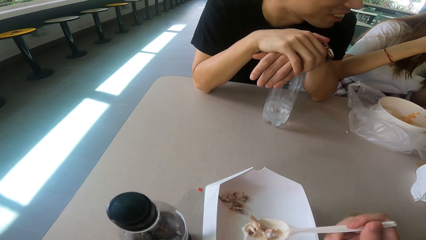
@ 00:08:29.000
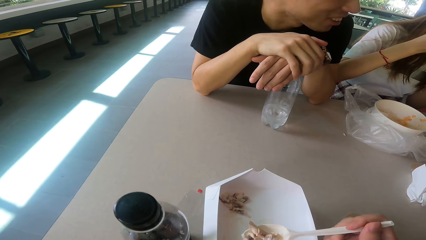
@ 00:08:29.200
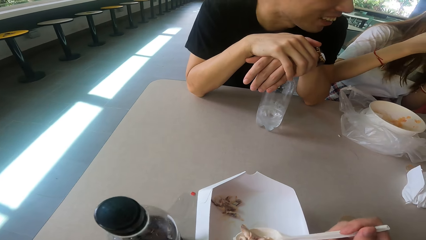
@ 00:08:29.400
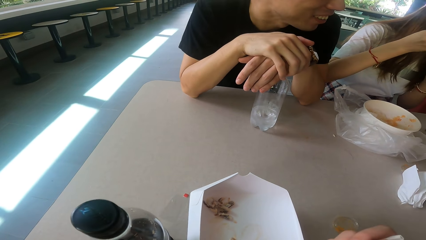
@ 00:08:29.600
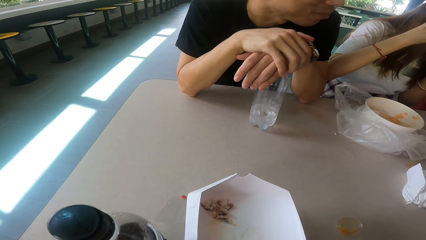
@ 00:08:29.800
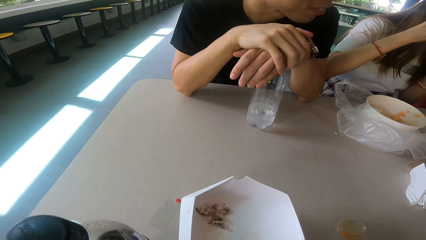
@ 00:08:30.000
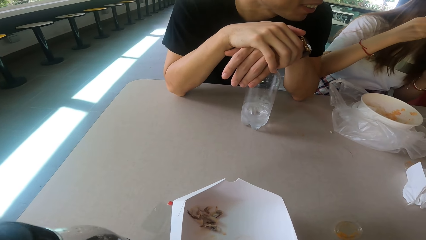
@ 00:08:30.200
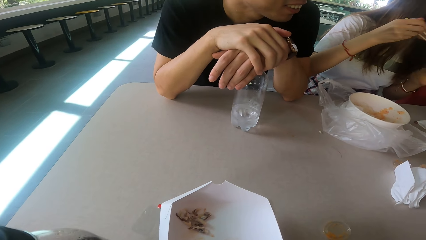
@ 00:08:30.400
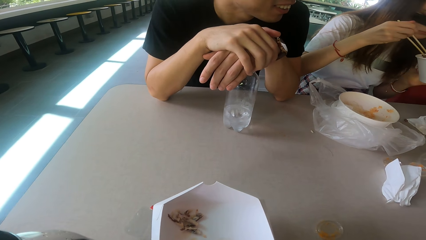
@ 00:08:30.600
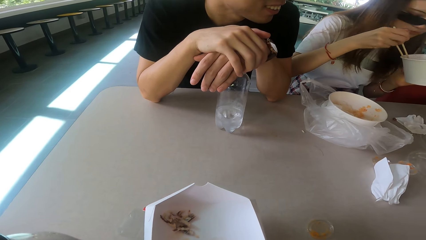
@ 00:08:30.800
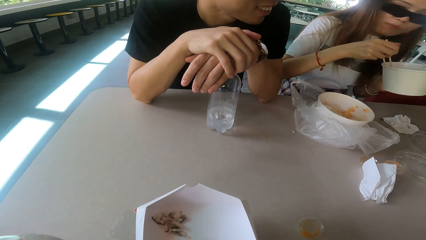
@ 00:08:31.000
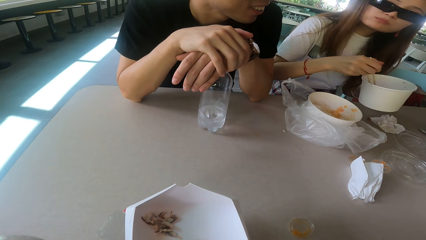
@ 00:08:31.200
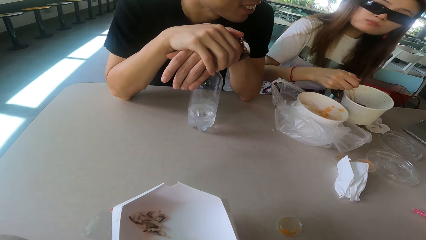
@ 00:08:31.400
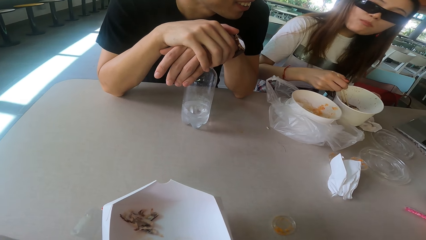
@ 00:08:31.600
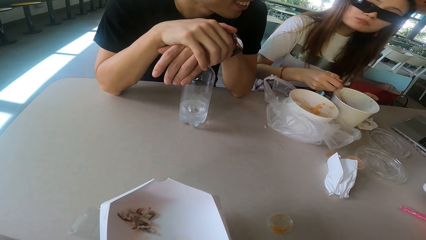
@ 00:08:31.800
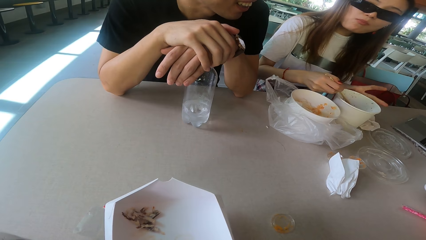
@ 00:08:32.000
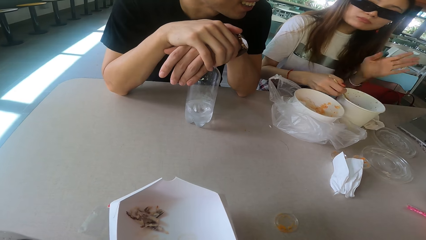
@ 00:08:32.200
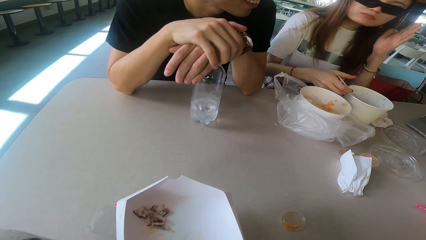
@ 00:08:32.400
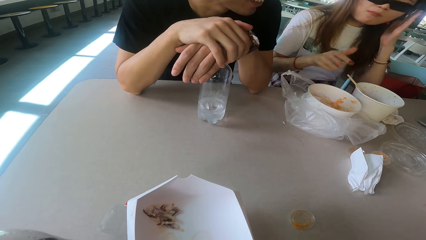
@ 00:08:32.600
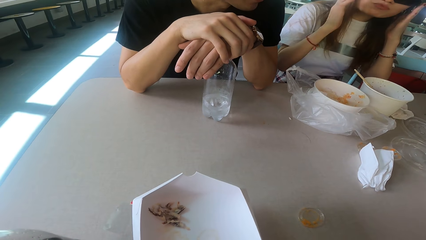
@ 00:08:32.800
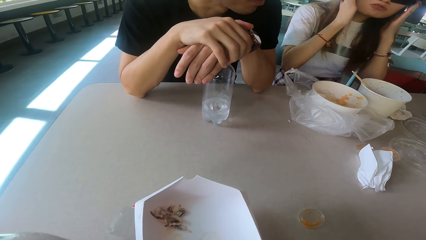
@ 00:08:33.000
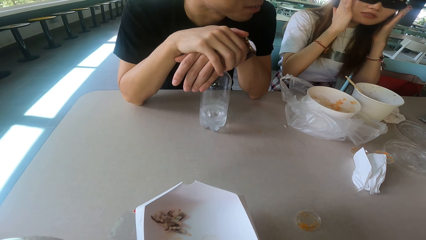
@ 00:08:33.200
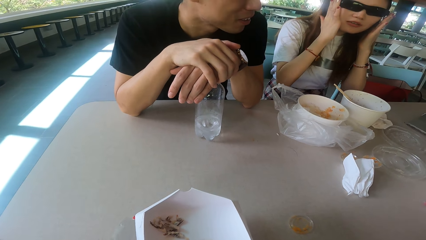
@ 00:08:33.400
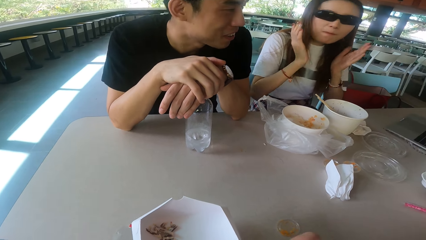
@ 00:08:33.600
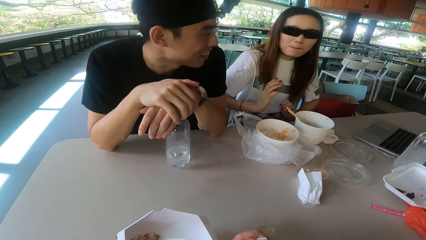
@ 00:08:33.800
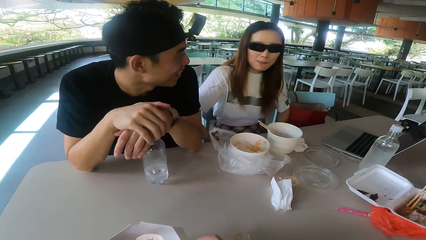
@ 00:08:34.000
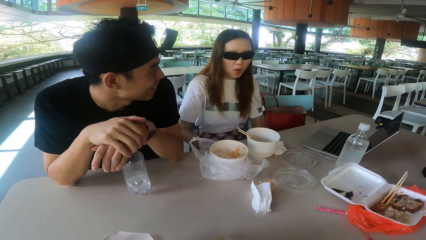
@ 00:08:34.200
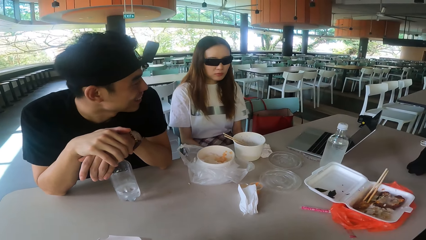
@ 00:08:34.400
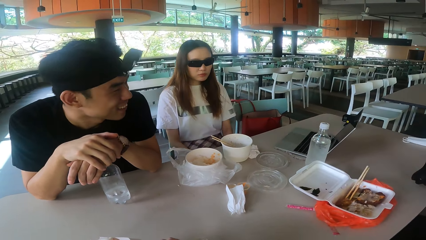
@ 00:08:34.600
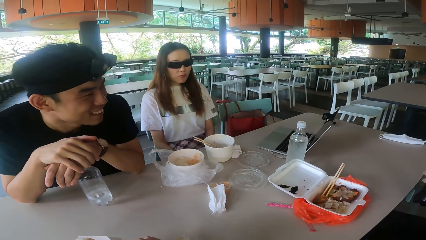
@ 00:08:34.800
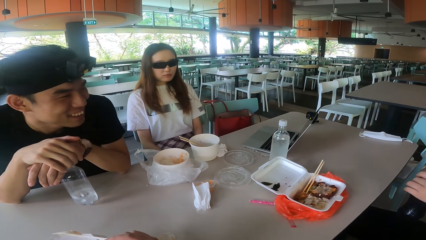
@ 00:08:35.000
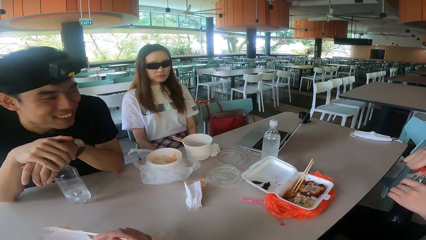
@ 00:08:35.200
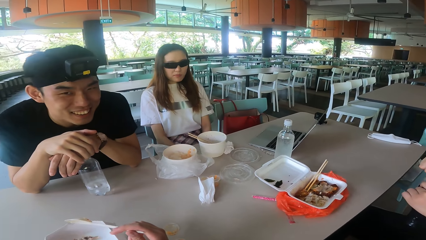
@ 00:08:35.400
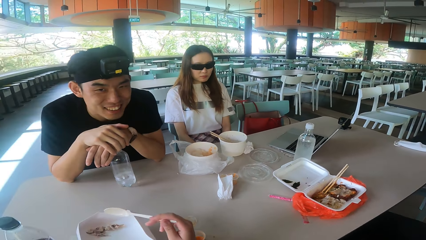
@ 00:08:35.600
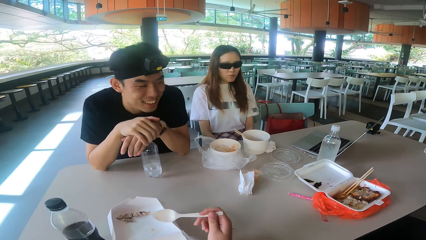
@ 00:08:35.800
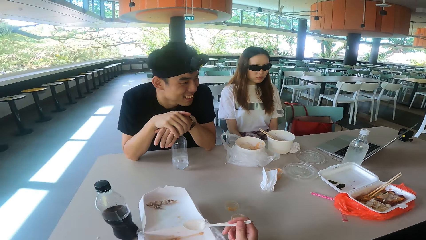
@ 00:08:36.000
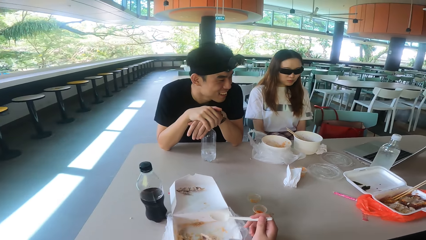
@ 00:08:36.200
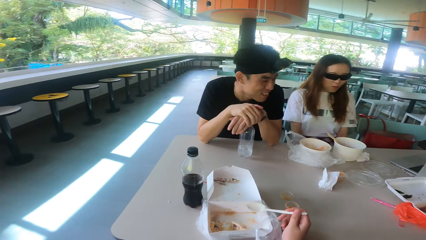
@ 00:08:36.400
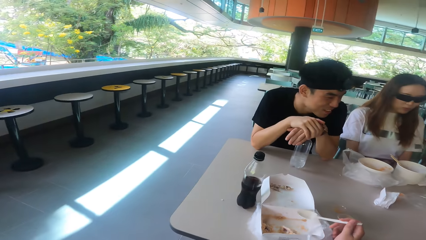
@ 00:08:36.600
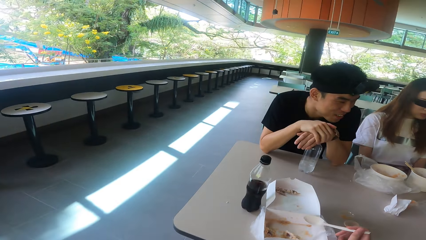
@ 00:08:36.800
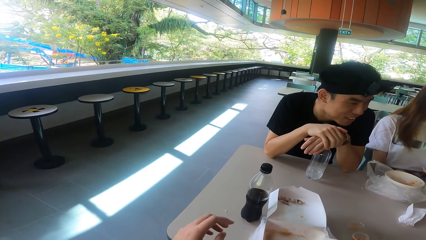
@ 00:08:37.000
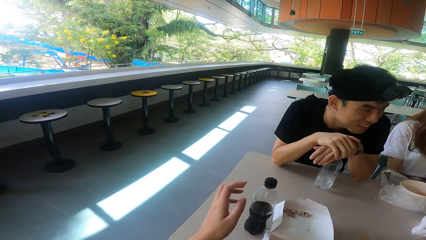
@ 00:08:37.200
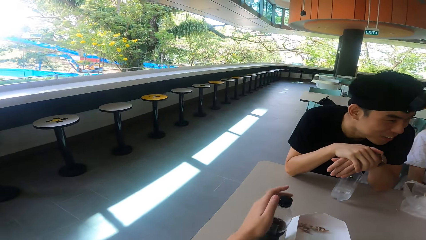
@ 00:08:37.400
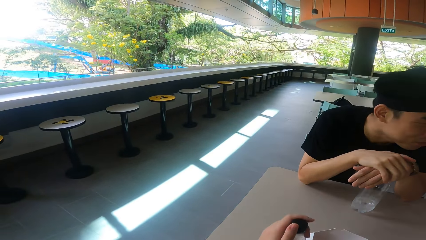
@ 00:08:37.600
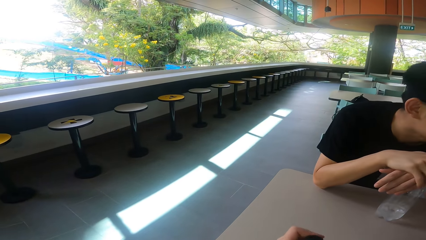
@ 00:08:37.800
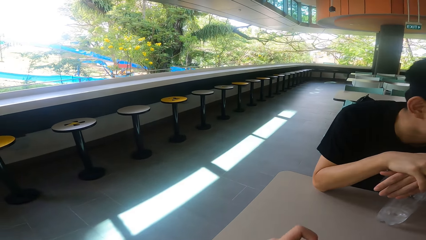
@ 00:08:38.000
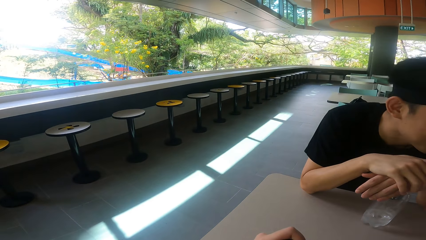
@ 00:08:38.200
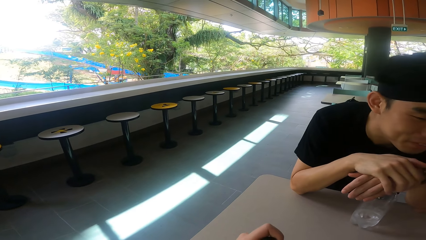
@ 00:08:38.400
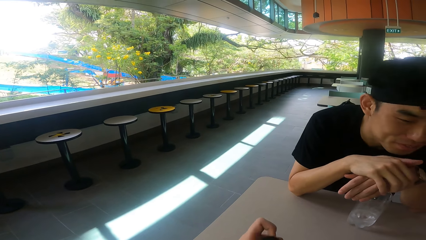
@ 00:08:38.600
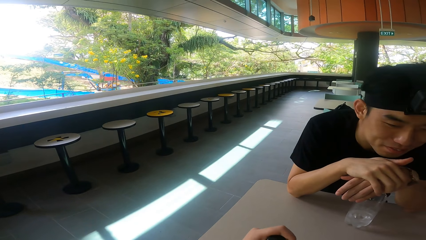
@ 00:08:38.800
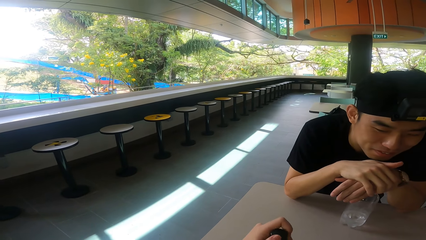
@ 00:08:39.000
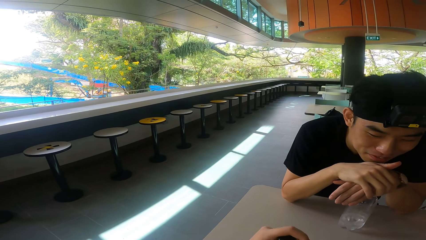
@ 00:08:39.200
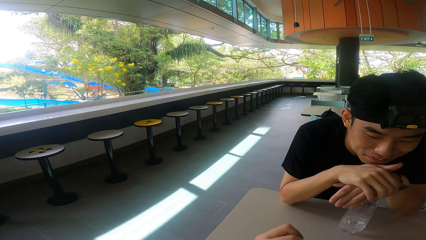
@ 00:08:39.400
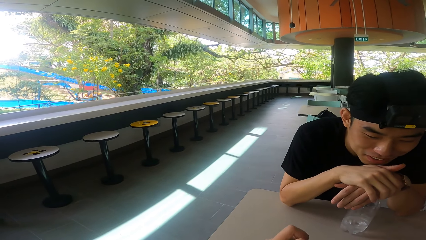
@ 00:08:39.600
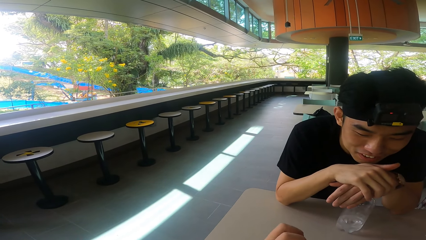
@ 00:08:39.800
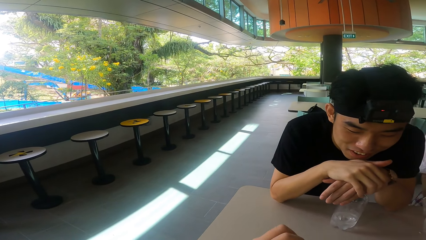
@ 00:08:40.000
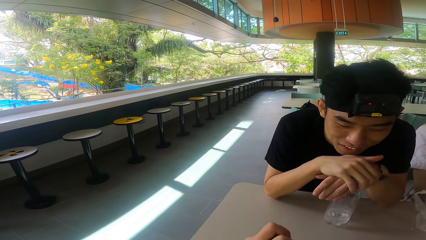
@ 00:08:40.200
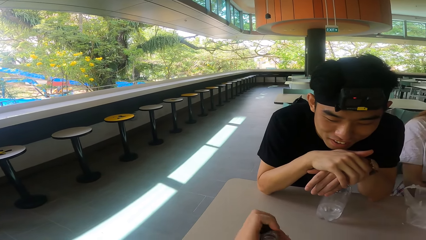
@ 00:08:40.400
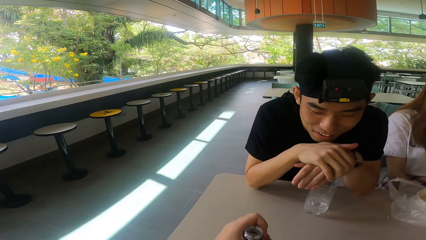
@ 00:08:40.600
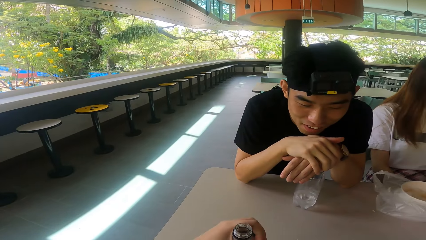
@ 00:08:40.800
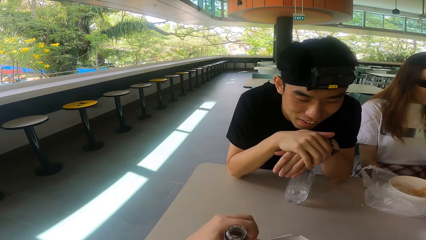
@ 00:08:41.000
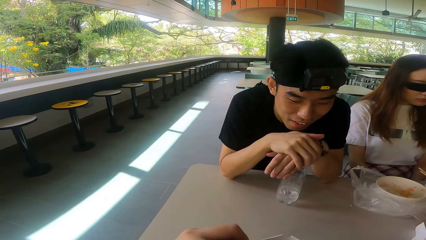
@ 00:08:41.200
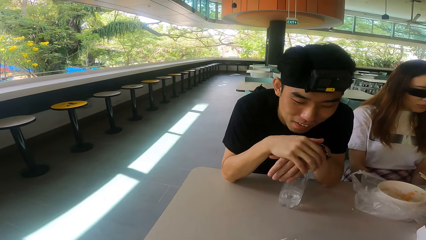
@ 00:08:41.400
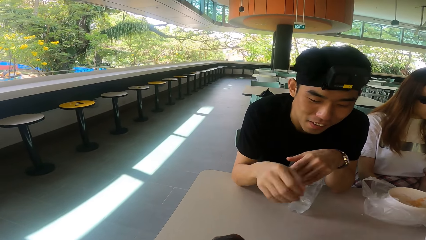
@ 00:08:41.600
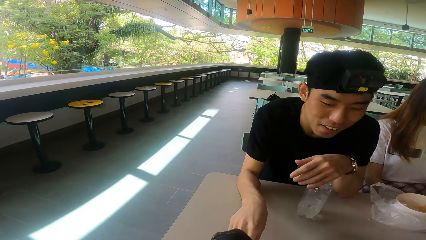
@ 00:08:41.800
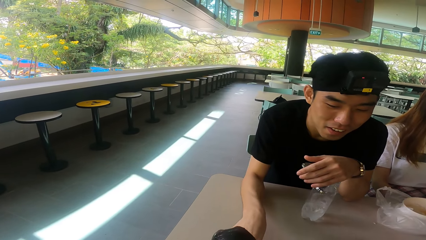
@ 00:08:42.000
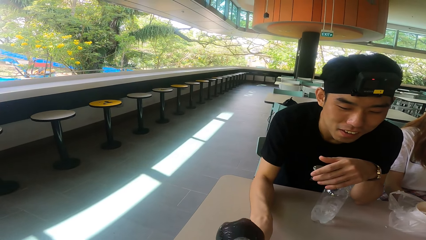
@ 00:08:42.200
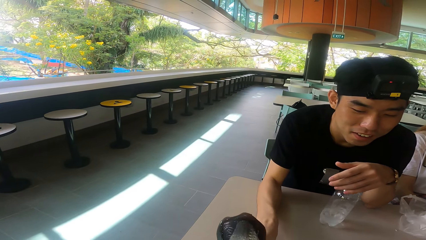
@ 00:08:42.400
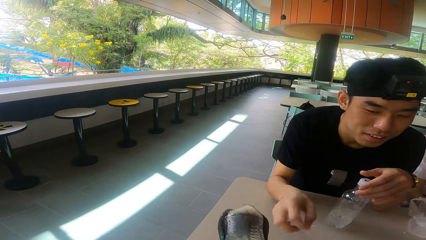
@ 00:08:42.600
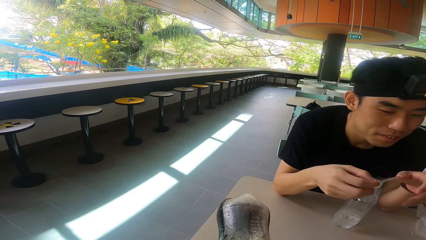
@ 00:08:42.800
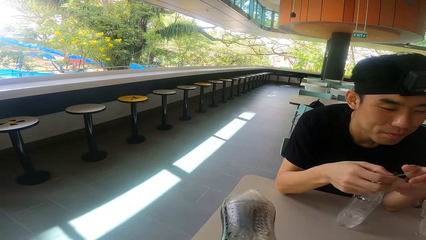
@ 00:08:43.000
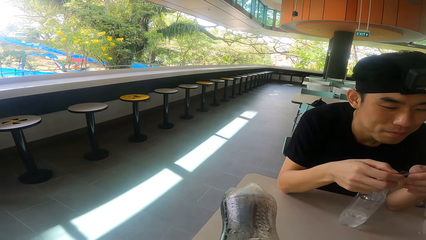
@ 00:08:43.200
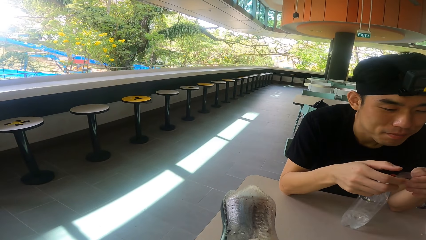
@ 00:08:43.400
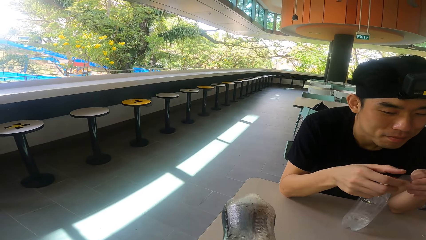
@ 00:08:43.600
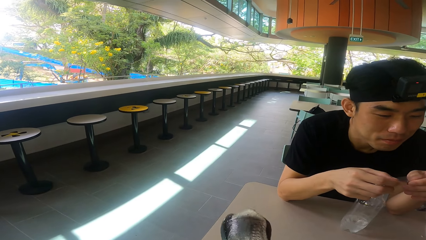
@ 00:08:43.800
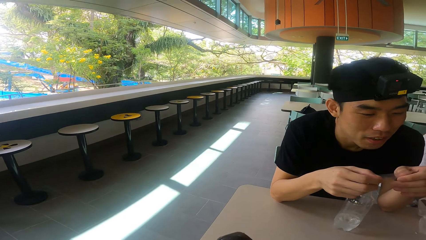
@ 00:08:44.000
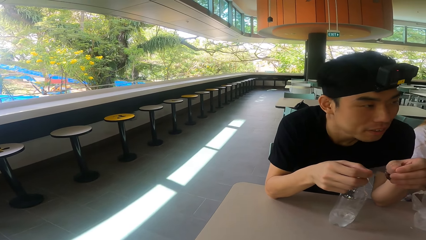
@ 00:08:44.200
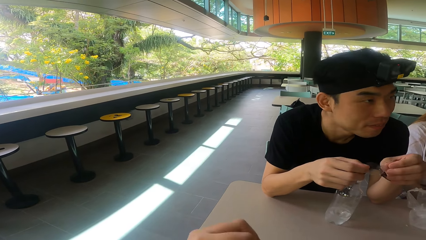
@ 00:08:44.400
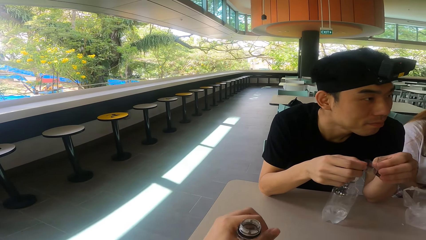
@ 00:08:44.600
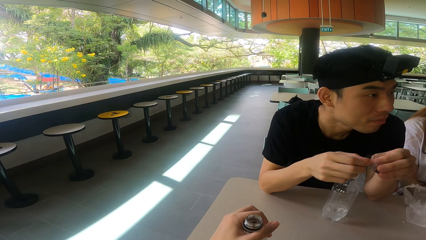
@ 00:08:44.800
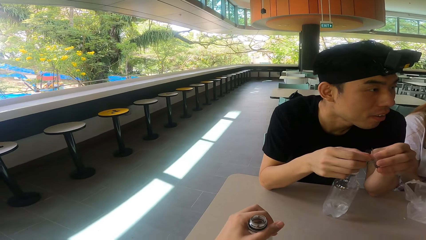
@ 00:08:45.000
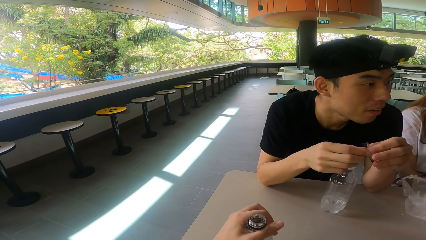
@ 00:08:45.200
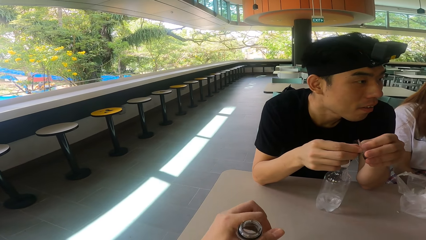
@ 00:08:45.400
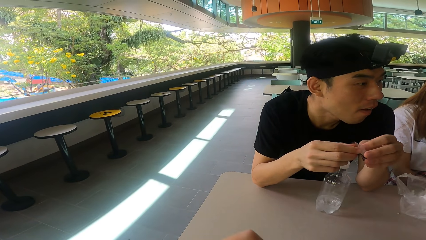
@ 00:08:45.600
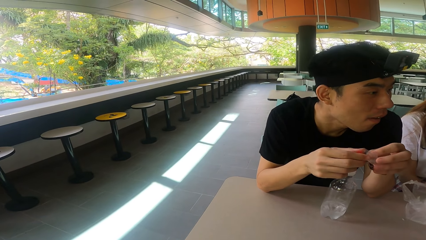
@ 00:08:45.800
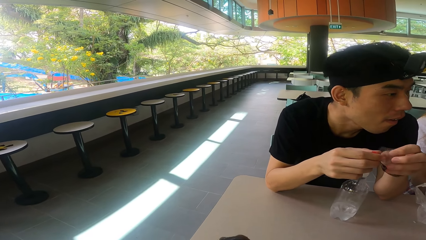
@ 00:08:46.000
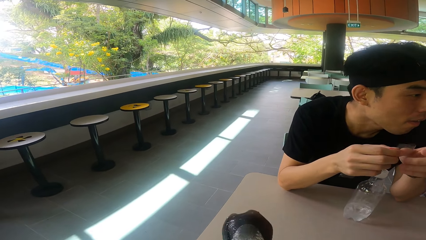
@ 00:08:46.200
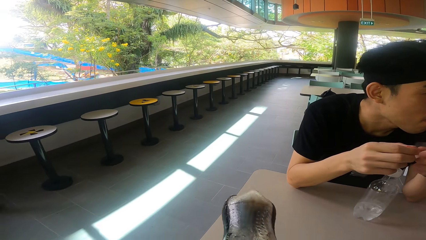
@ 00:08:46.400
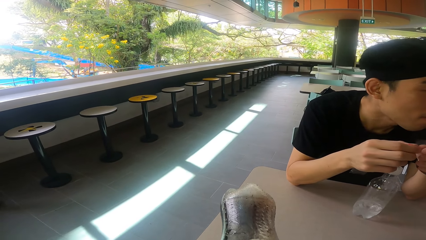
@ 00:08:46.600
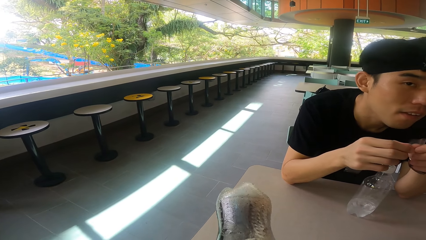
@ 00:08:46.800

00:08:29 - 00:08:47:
The camera wearer eats the food. A woman adjusts the glasses. A man opens the bottle. The camera wearer picks up the bottle and opens the bottle. Another man picks up the paper. The camera wearer drinks from the bottle and puts the bottle on the table. The other man folds the paper.
